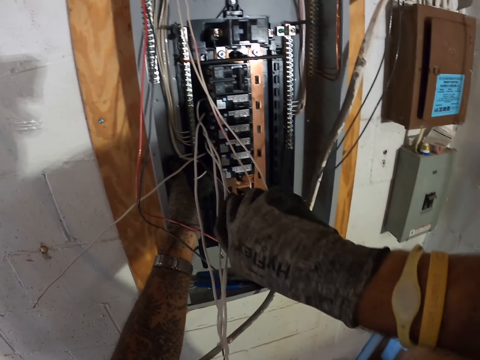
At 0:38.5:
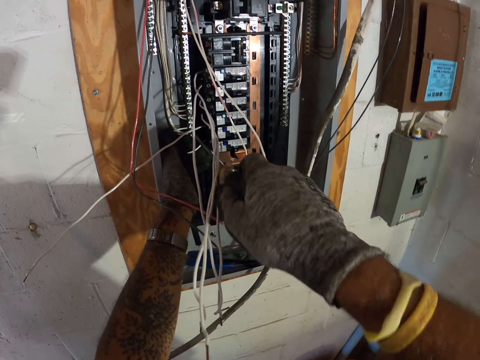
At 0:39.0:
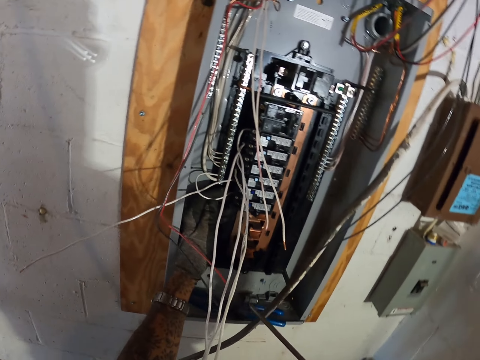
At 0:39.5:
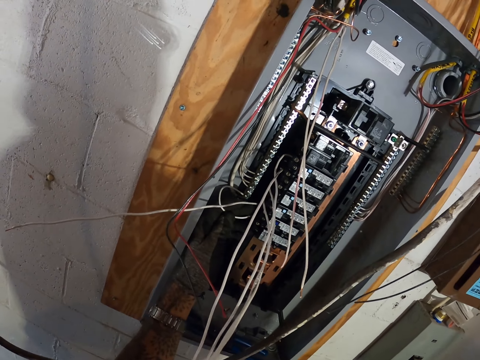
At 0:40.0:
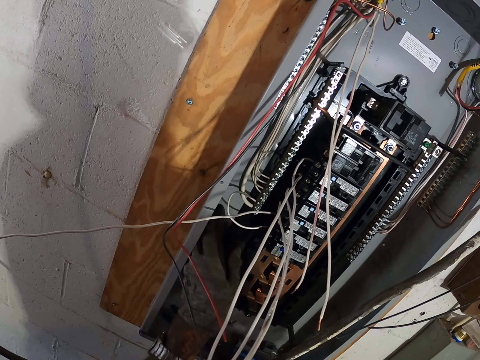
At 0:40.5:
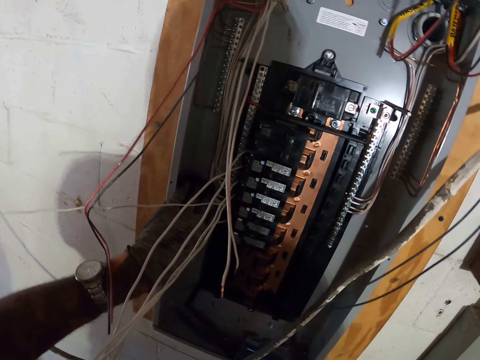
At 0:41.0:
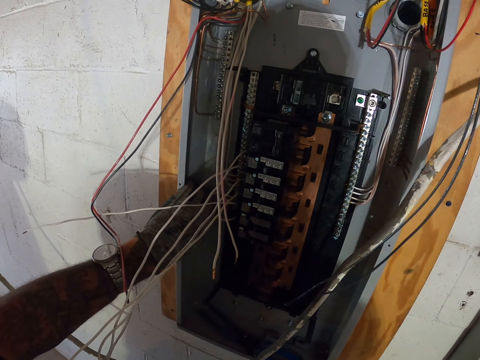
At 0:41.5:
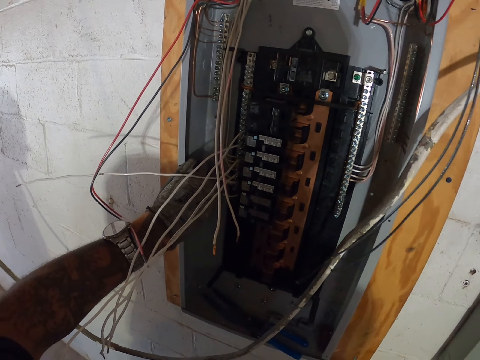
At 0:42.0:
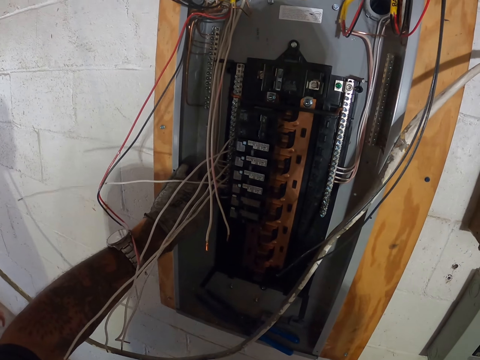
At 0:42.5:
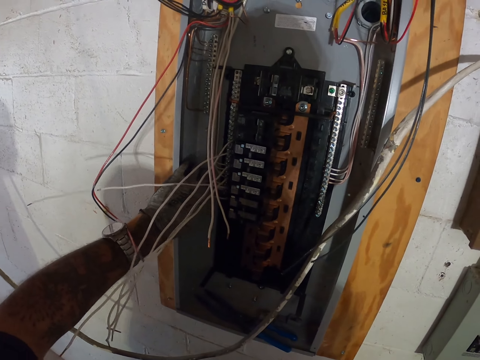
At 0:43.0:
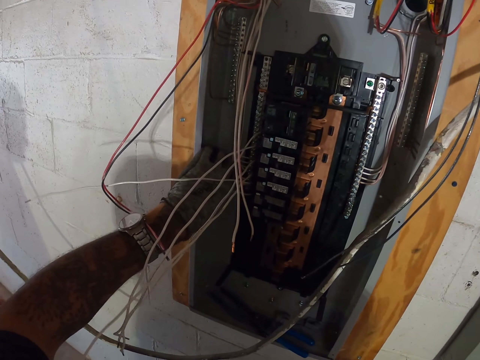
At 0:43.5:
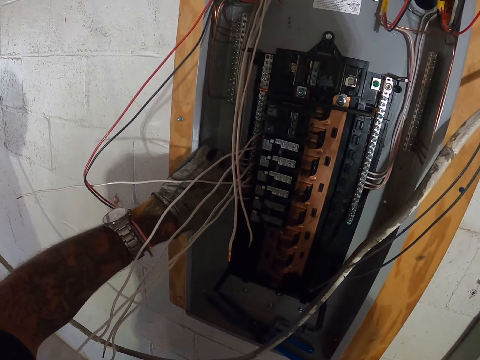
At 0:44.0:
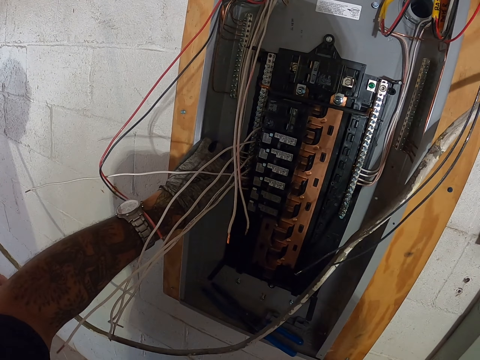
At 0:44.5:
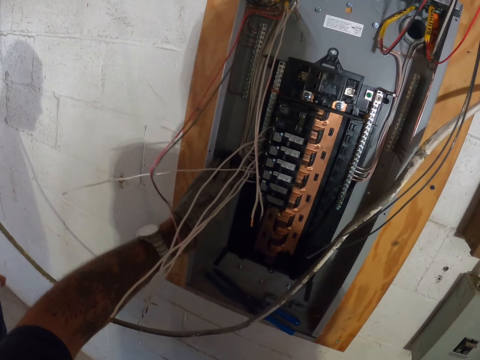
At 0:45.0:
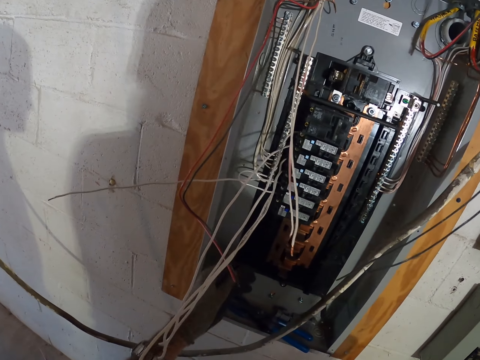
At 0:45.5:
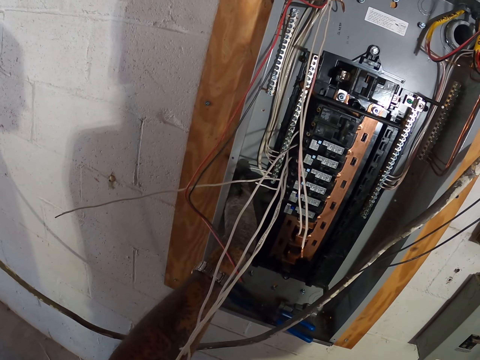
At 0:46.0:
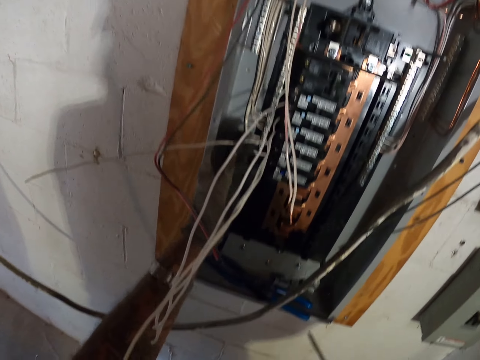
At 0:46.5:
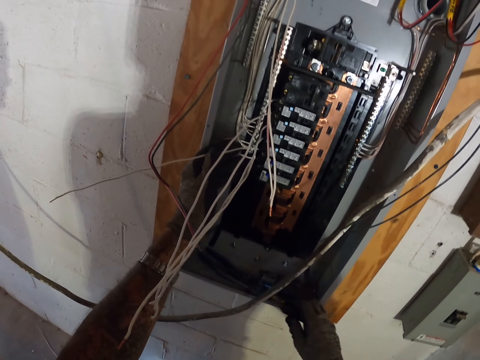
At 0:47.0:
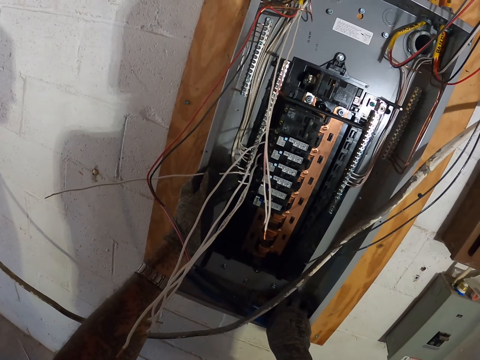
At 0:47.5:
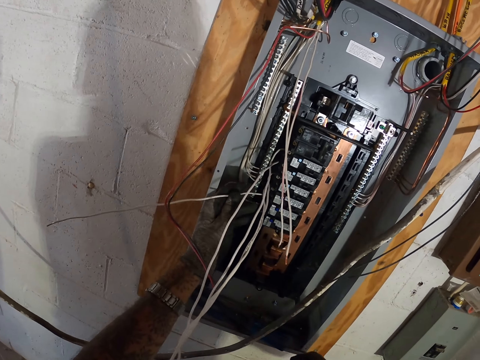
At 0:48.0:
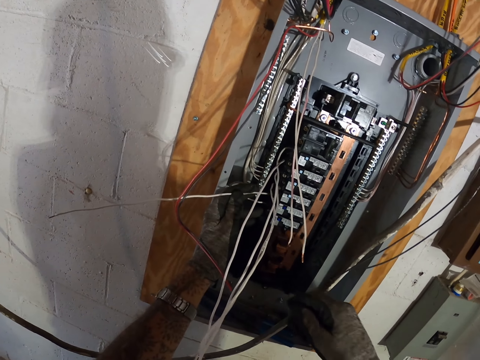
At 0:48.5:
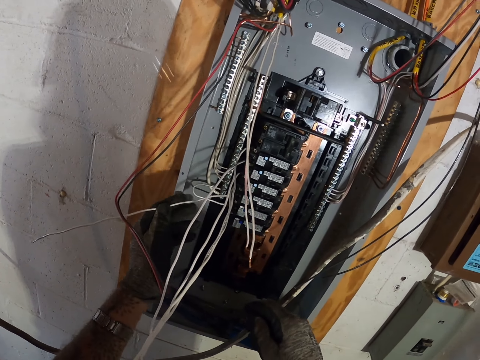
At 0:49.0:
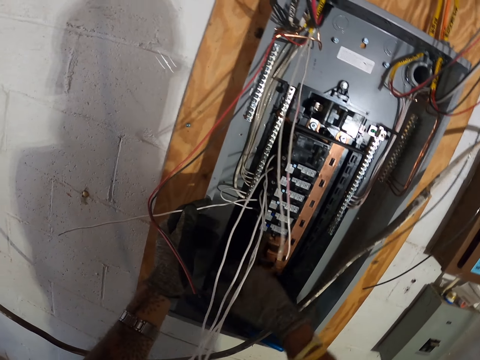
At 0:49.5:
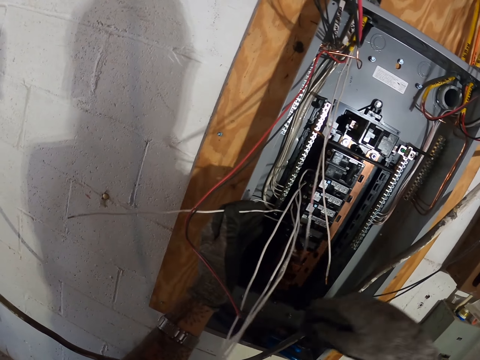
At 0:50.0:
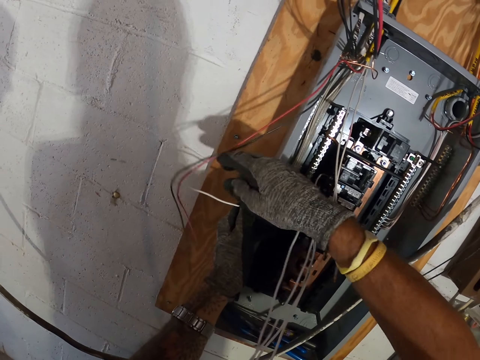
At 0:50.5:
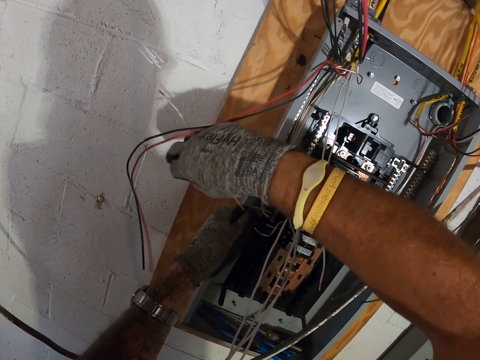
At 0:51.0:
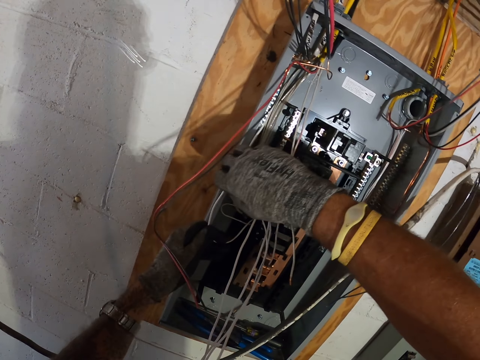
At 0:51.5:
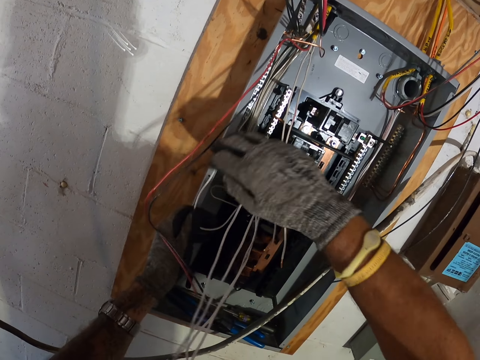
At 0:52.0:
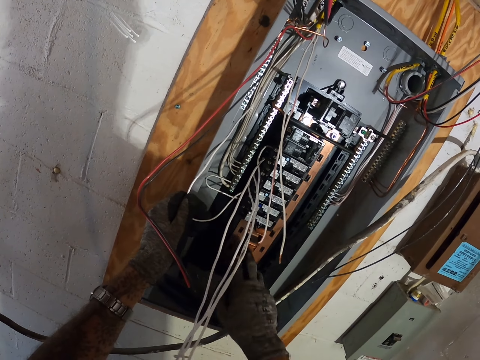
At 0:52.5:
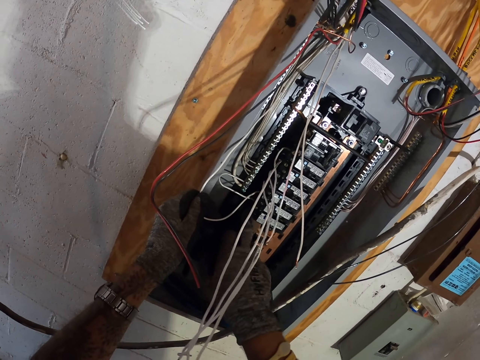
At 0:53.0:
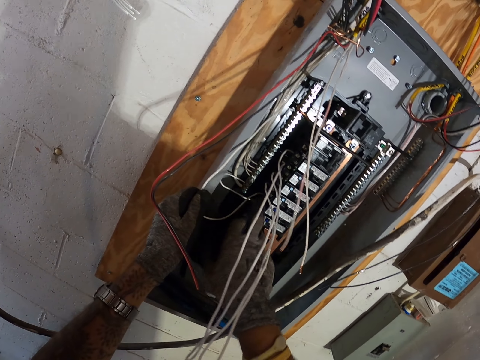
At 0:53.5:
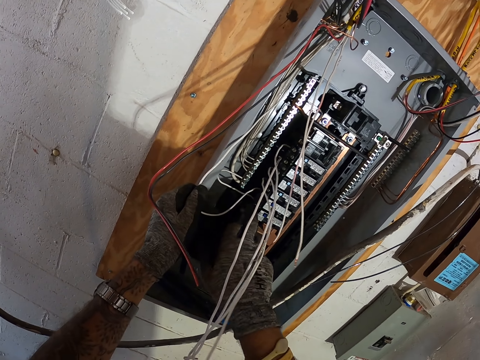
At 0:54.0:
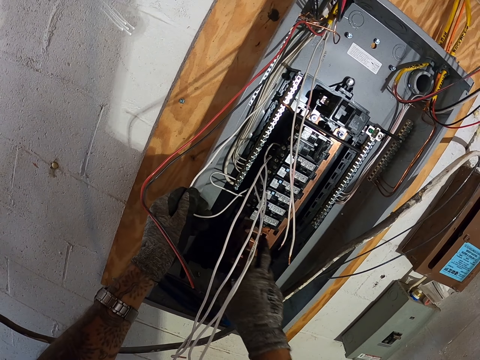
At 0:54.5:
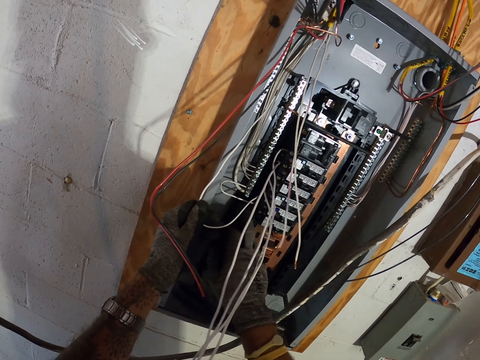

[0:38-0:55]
The camera wearer fixes the electric box panel. They put the screwdriver in the meter box. They pick up a white cable.

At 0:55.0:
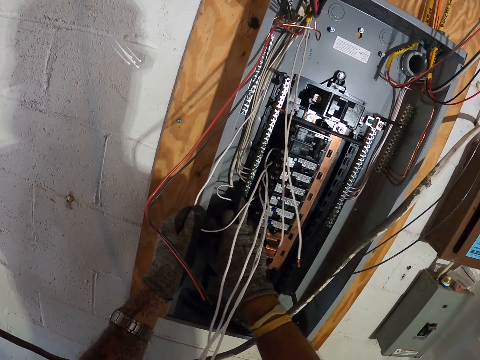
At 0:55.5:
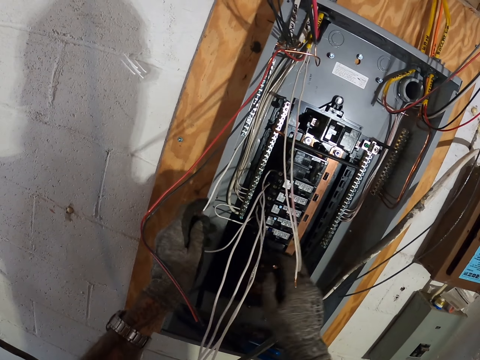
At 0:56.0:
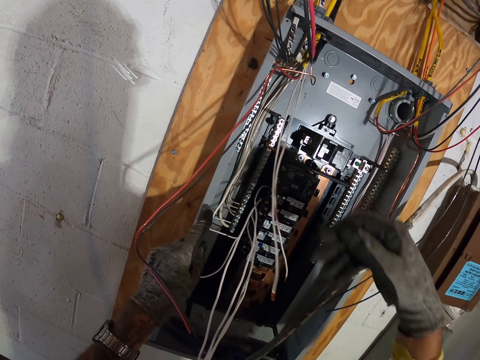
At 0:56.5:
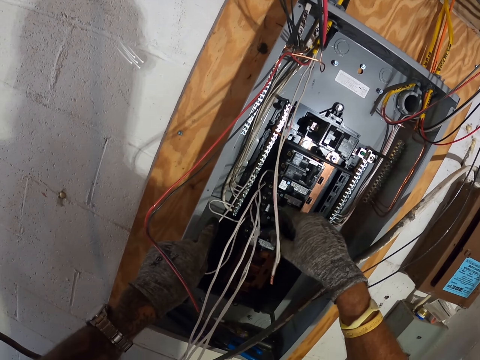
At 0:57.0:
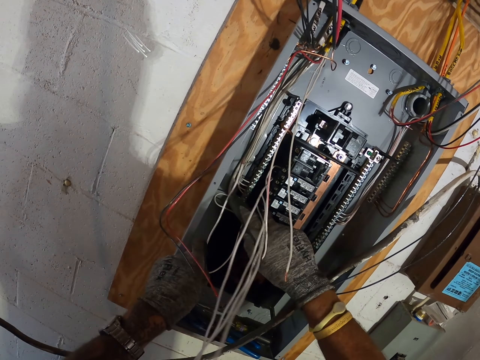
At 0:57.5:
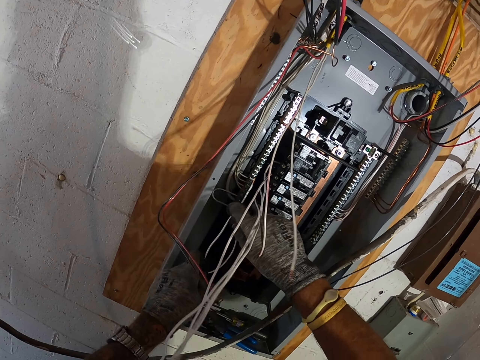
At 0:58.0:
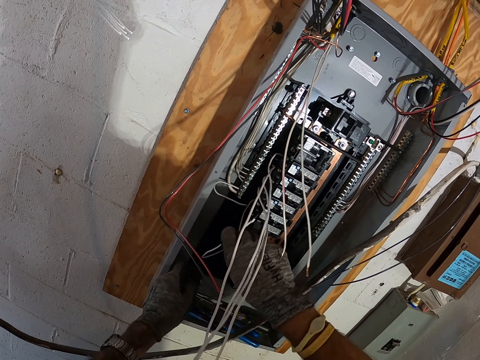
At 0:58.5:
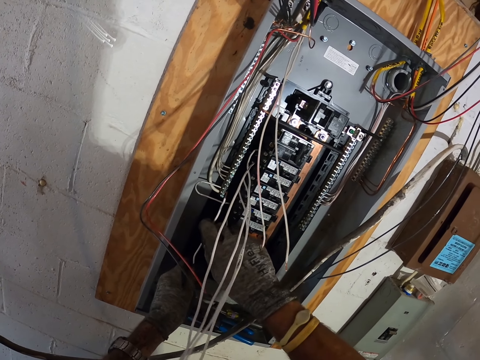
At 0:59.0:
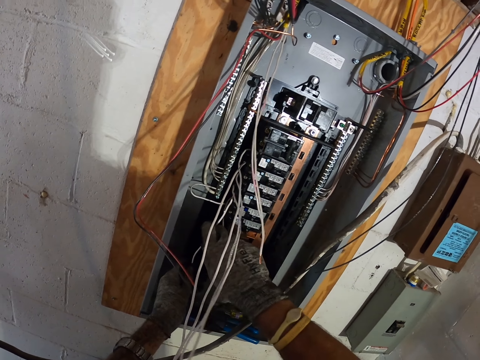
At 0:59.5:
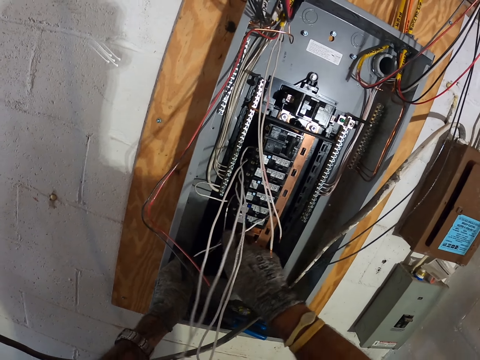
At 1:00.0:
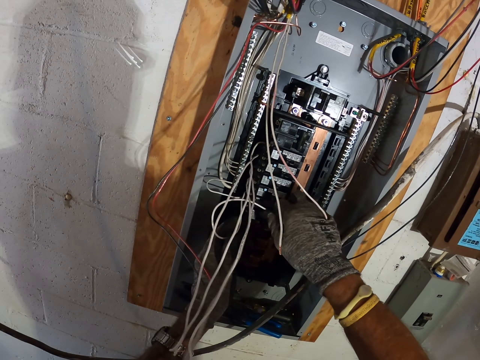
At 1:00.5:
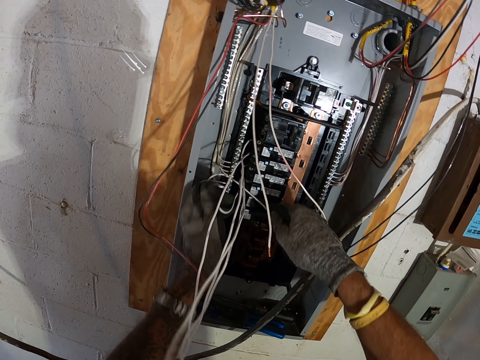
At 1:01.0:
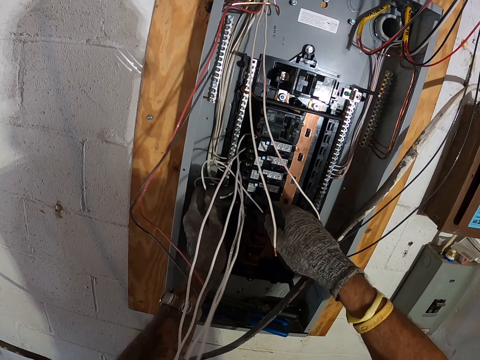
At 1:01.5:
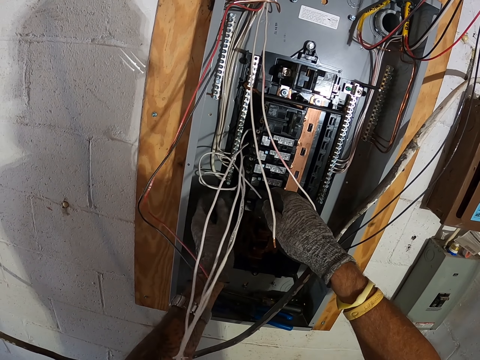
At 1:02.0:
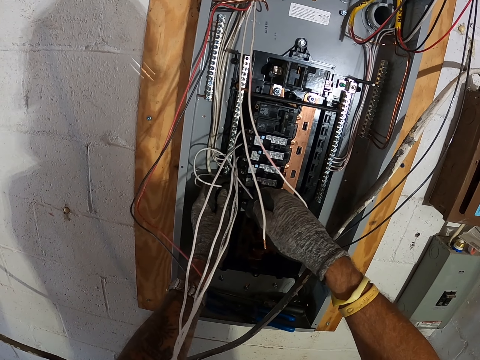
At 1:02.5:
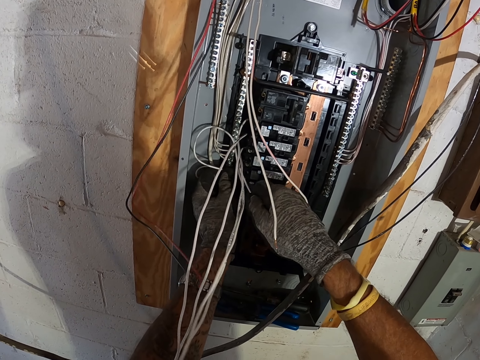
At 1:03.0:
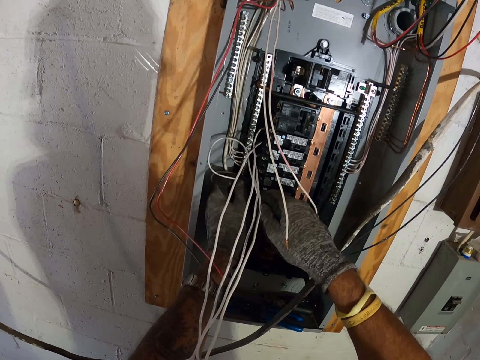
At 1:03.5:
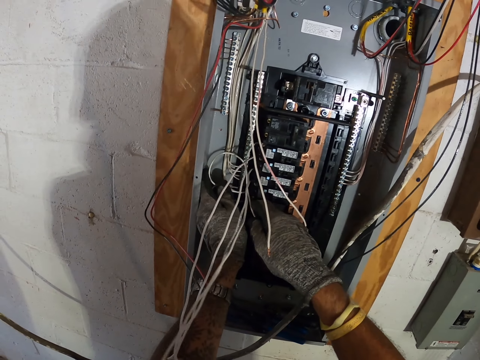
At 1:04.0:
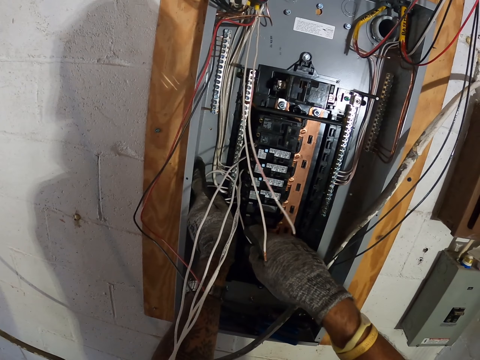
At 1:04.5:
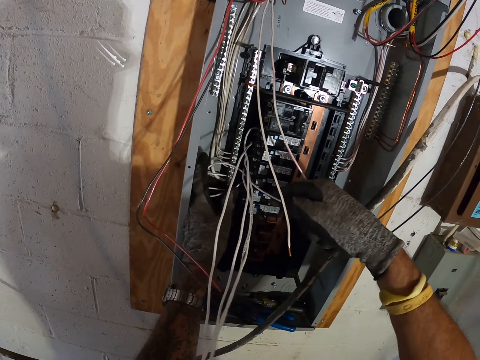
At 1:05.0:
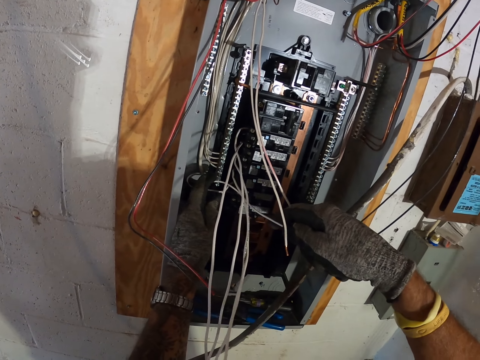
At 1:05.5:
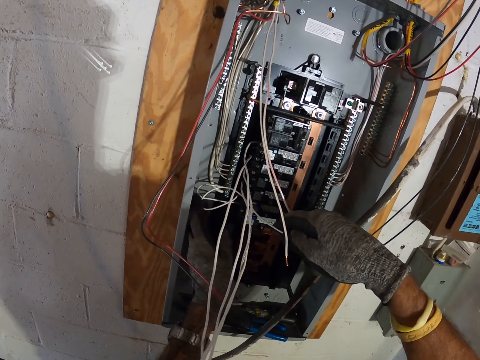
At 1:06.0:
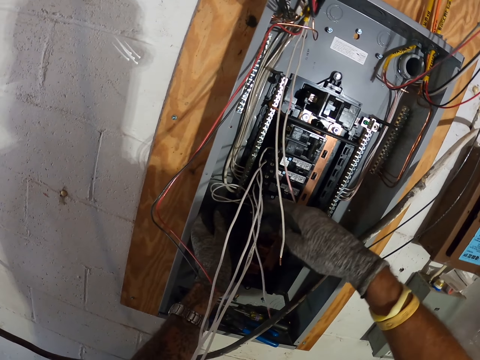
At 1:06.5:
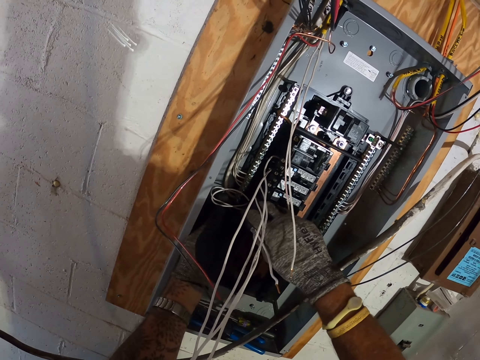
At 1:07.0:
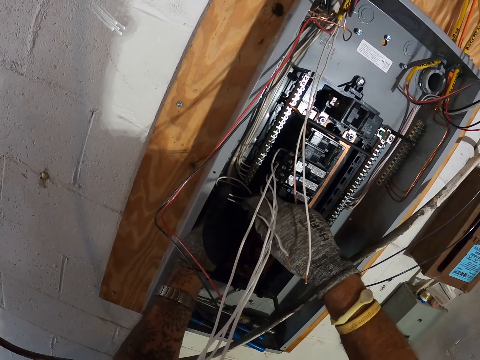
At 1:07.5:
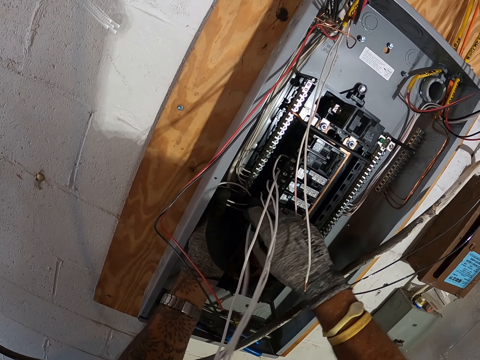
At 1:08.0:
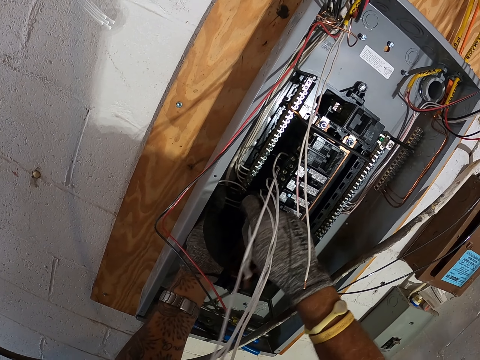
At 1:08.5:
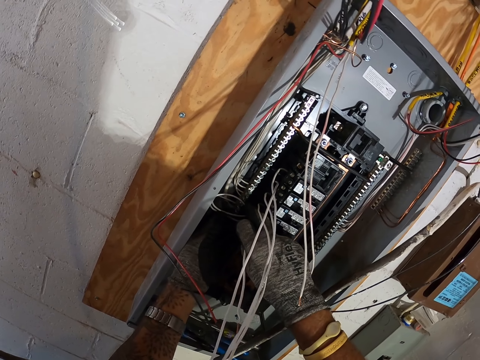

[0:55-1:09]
The camera wearer folds the white cable.
